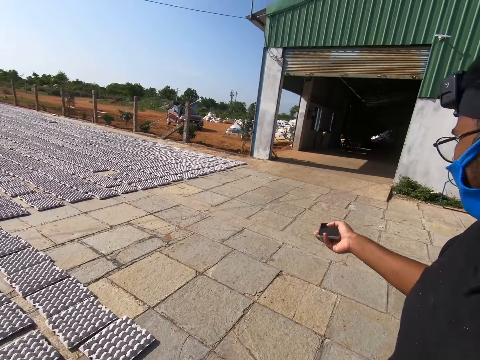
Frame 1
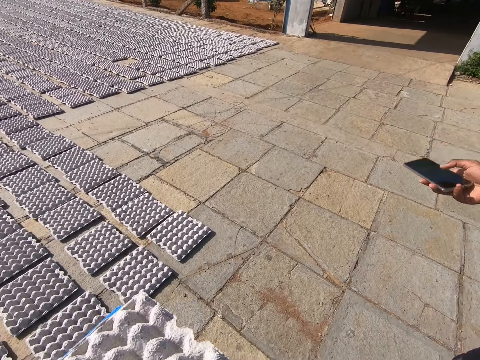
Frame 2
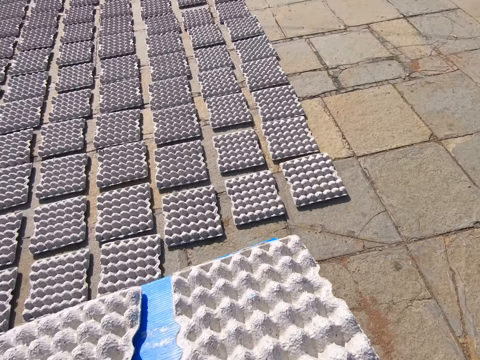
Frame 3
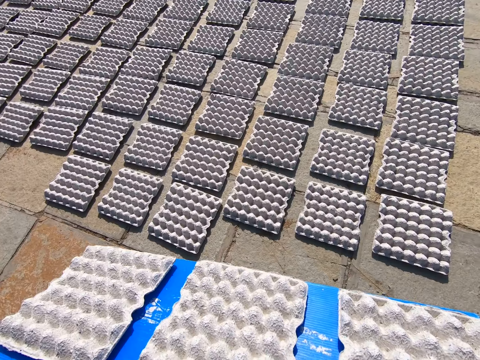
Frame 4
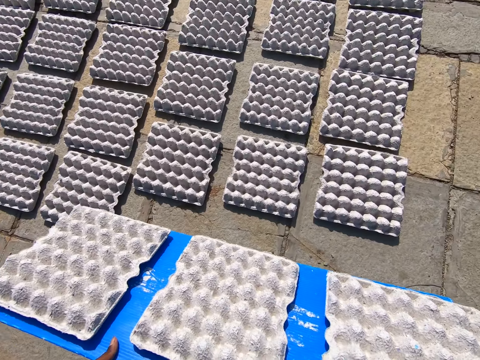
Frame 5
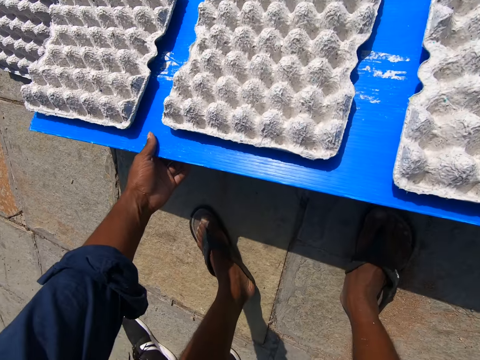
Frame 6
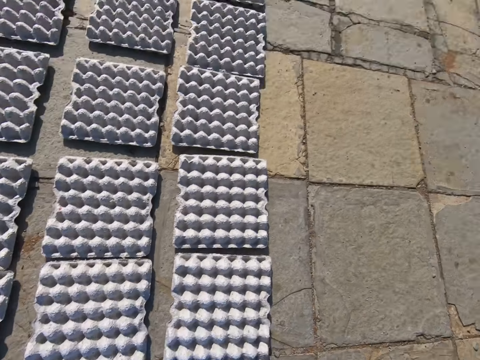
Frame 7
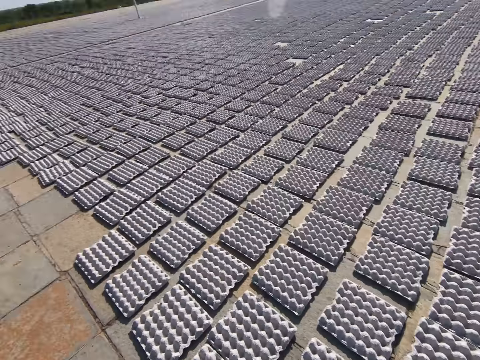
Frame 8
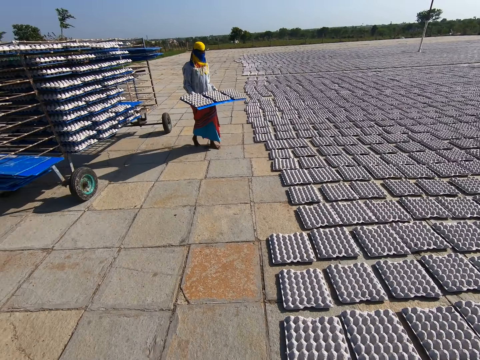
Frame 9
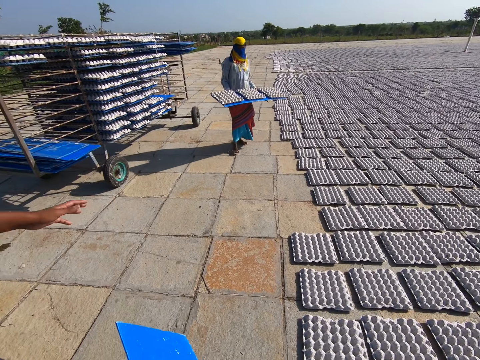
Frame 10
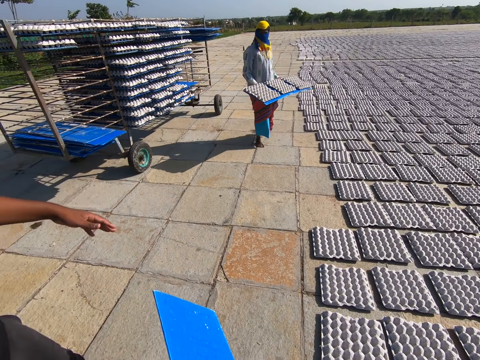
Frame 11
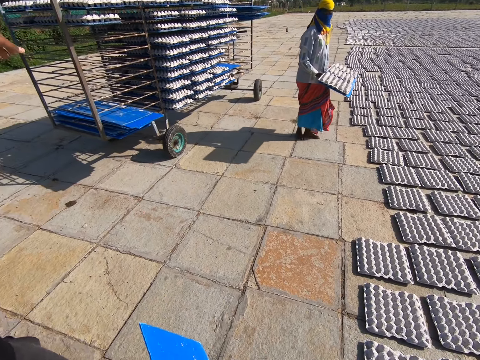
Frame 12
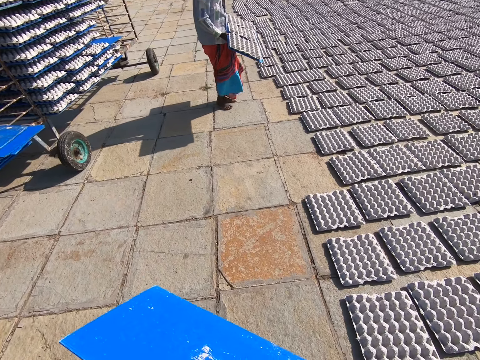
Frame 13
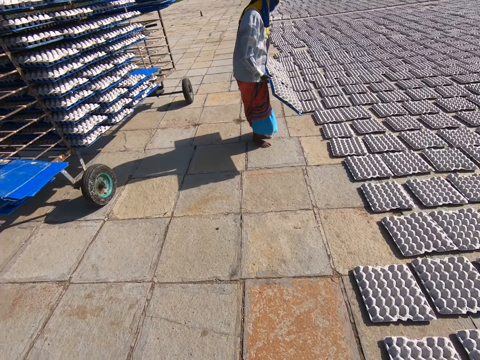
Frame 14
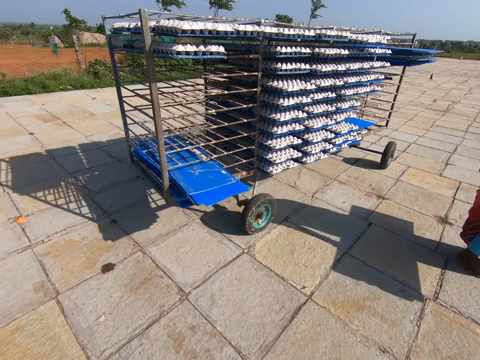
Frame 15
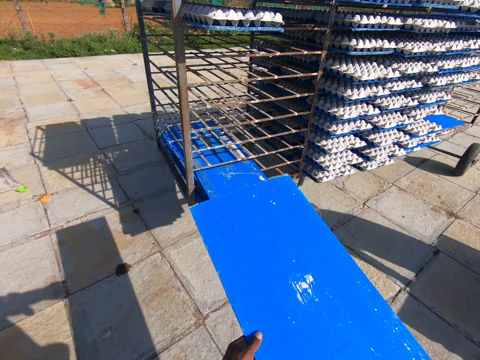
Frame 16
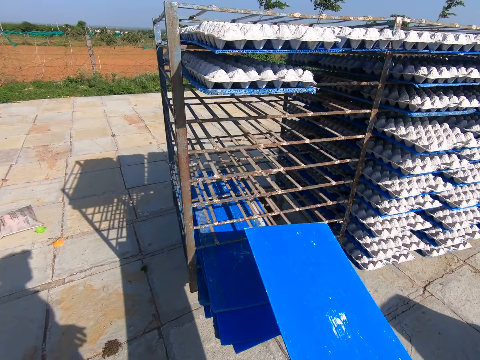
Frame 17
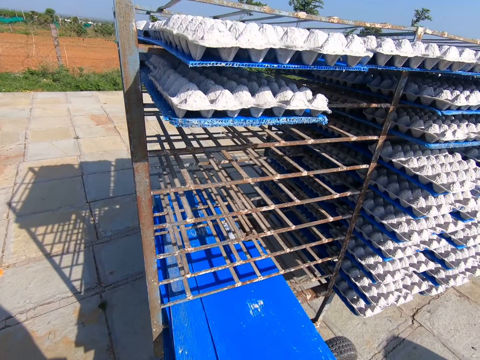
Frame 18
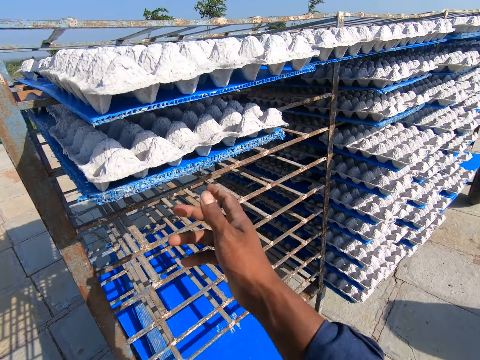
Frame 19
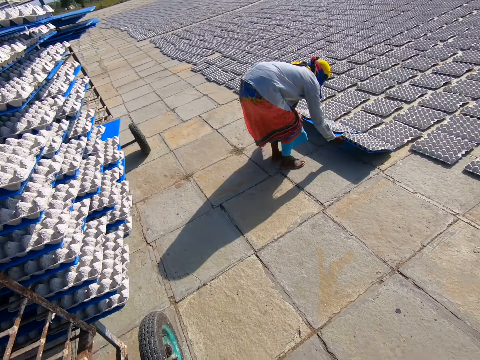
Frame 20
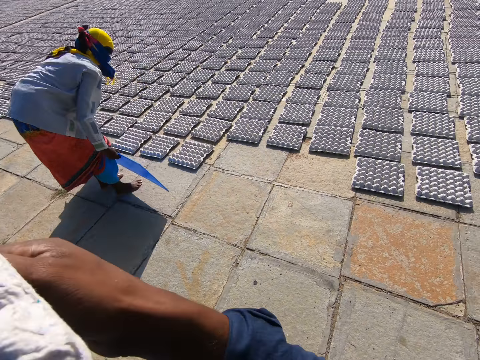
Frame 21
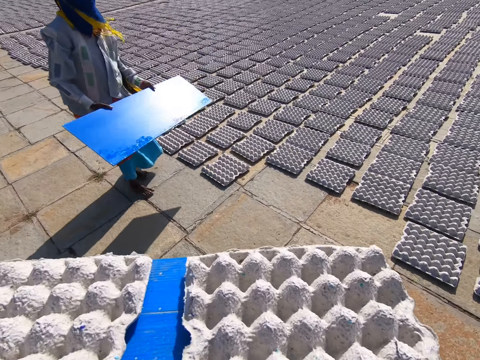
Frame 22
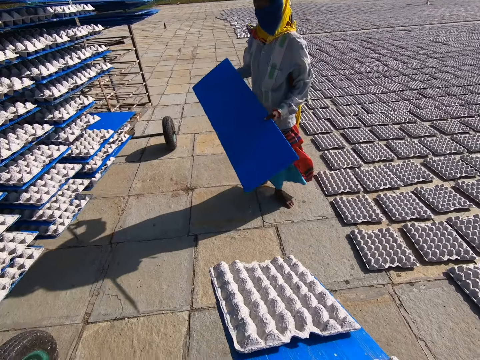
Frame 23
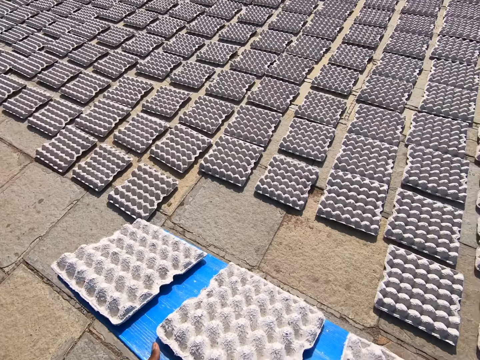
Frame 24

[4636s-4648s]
A man gesticulates with his right hand. The man talks with the camera wearer. The camera wearer bends towards the floor and places the platform on the floor. He drops the egg crates on the tray on the ground with both hands. He removes the trays of eggs from the platform and stands up. Another man holds a tray of egg crates with both hands. The camera wearer gesticulates with his left hand. He talks with the other man. He walks towards the cart. He places the tray on the shelf with both hands. He picks a tray of egg crates on the shelf with both hands. The other man drops the egg crates on the tray on the ground with both hands. The camera wearer walks towards the trays of eggs.

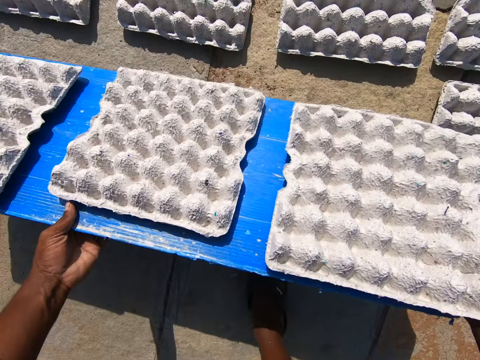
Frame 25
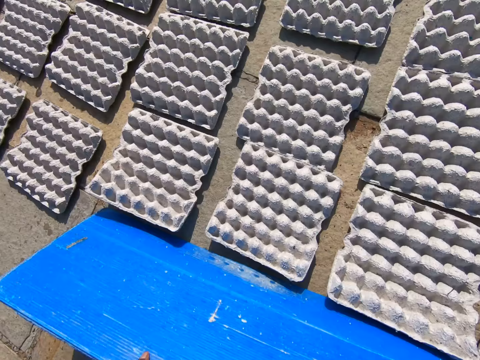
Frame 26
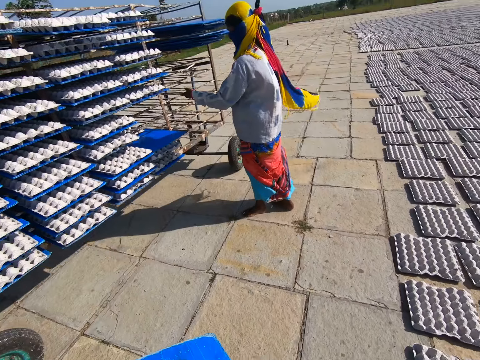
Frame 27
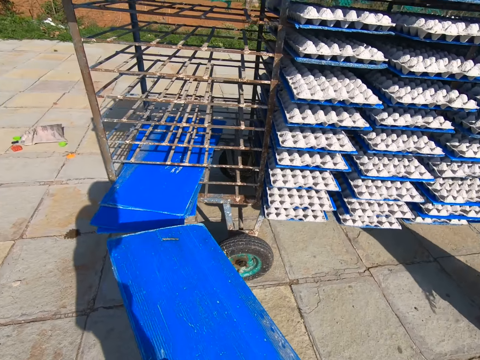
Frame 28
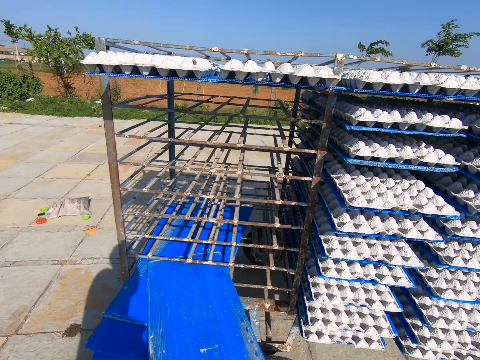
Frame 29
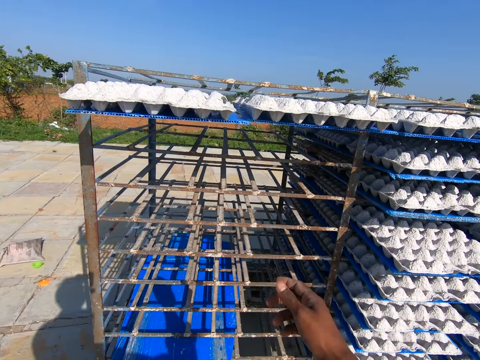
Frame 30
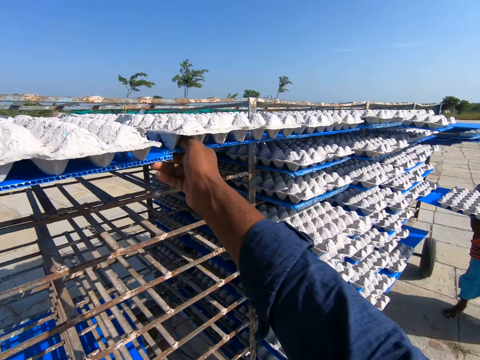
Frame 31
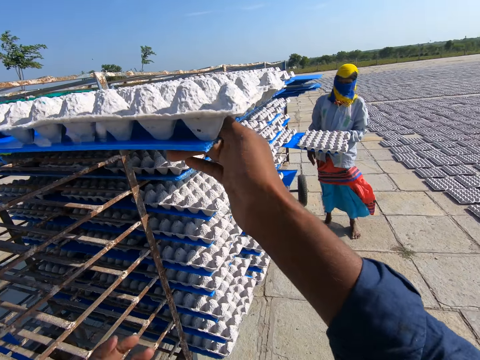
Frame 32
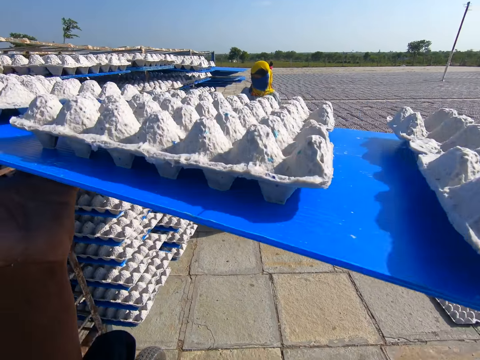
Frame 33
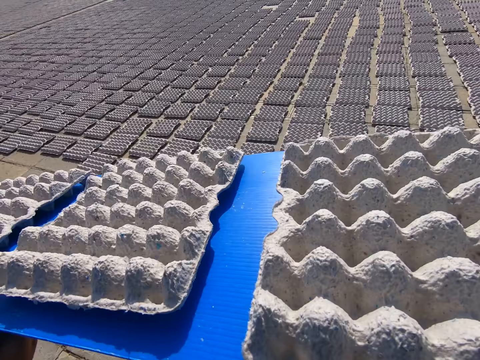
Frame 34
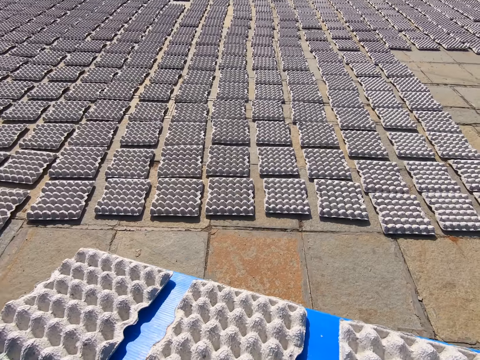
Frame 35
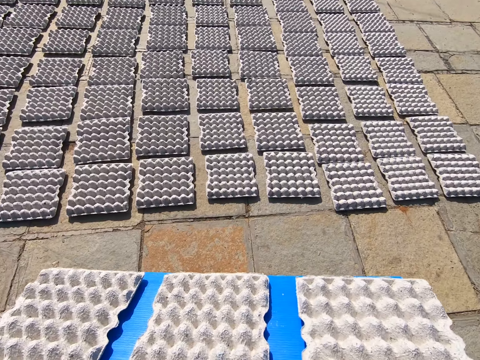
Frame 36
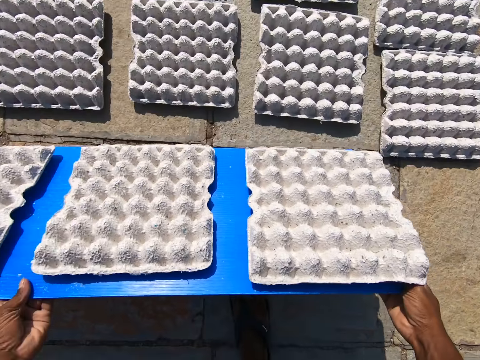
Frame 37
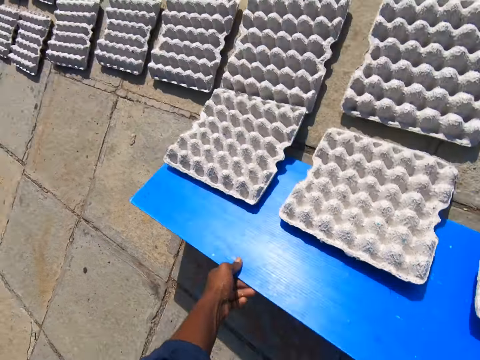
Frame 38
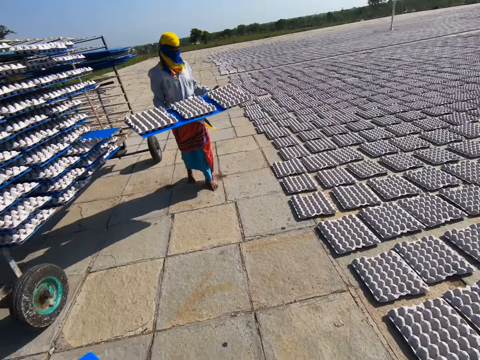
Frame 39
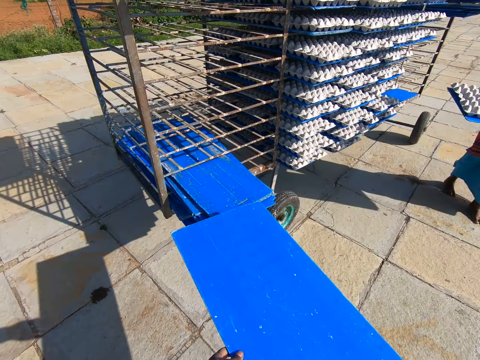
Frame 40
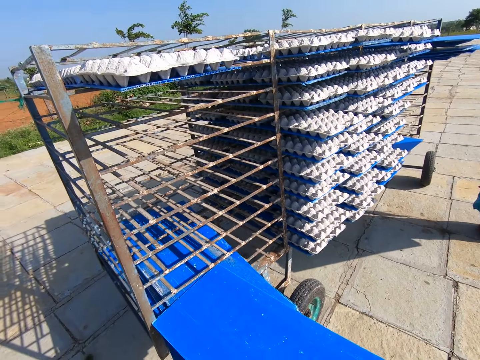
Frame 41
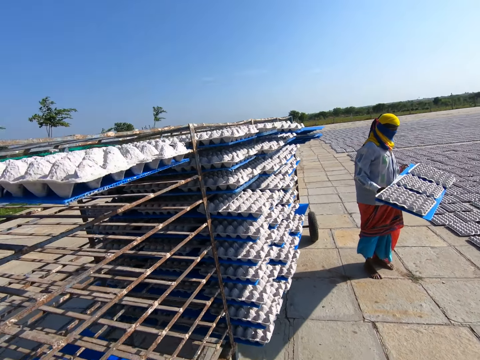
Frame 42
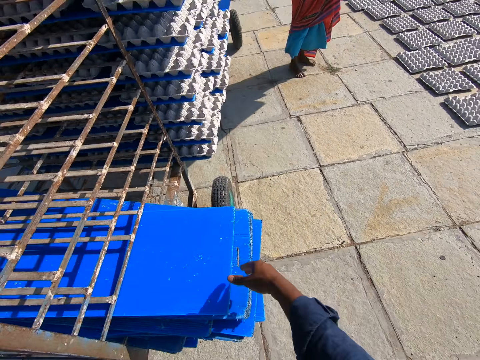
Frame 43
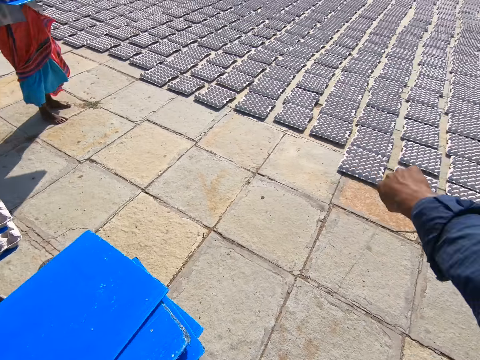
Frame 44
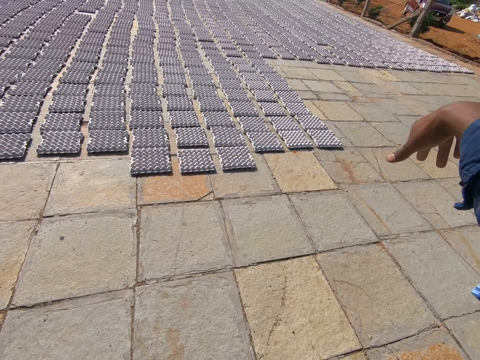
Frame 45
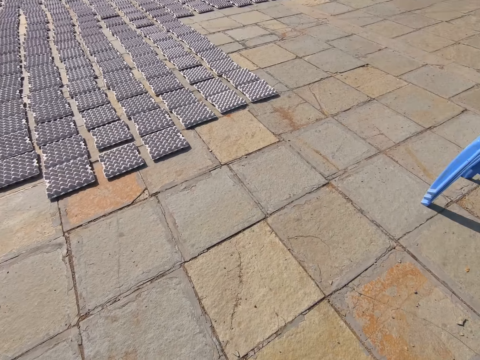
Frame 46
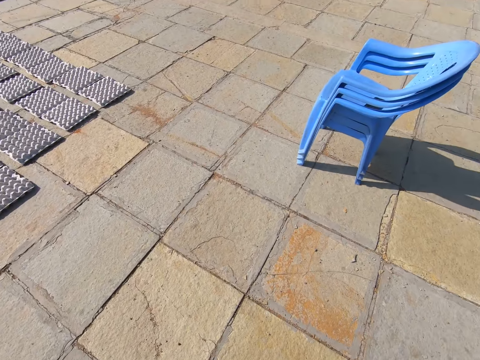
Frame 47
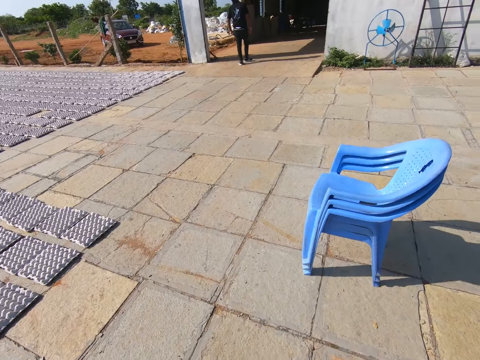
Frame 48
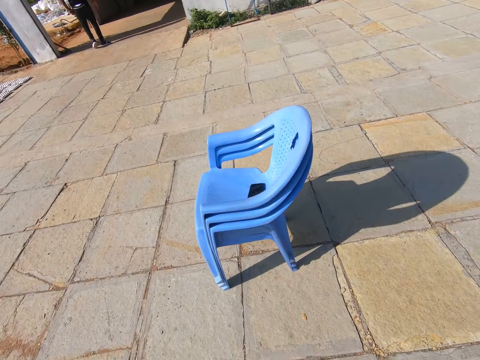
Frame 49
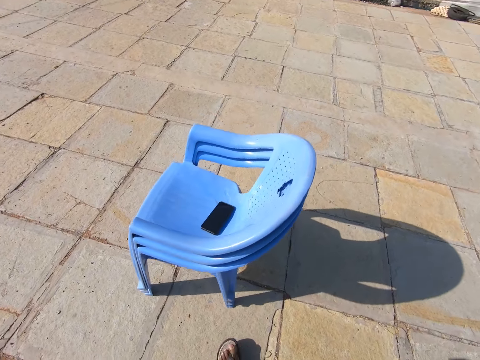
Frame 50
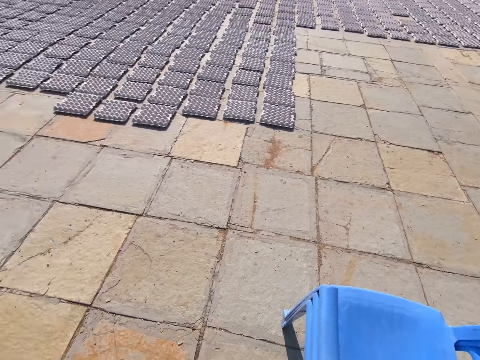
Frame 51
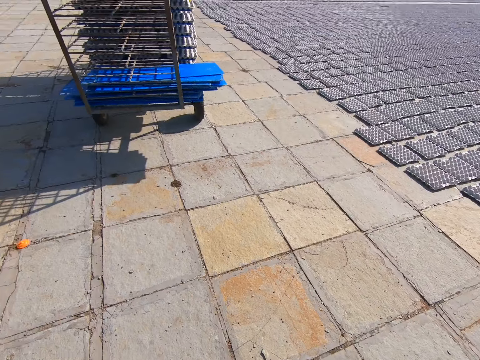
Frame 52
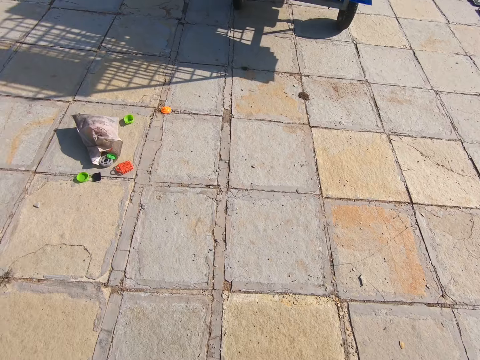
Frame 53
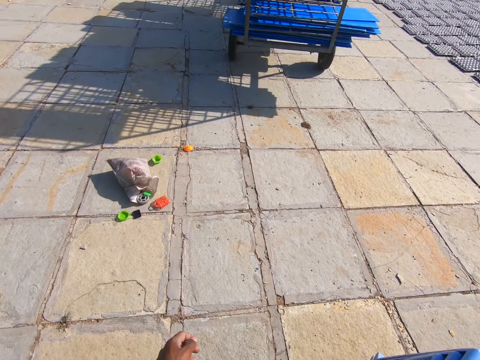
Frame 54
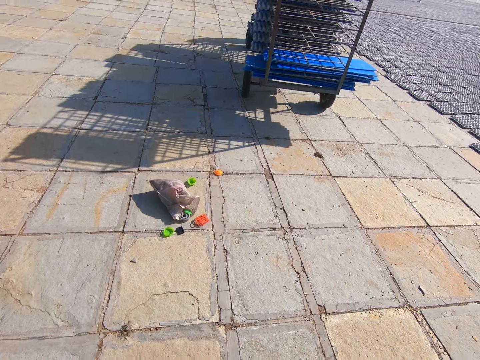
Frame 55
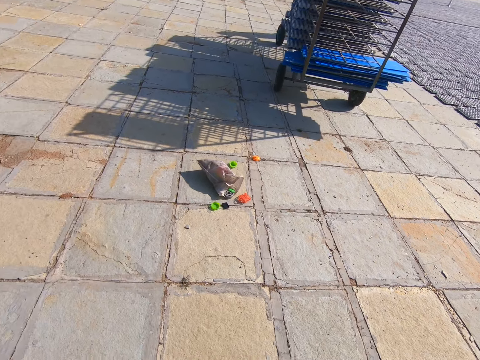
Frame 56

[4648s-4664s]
The camera wearer bends towards the floor. He places the platform on the floor. He drops the egg crates on the tray on the ground with both hands. He removes the trays of eggs from the platform. He stands up and walks towards the cart. He places the tray on the shelf in the cart with both hands. He picks up a tray of egg crates on the shelf with both hands. He holds the platform with both his hands. He walks towards the trays of eggs. He bends towards the floor. He places the platform on the floor. He drops the egg crates on the tray on the ground with both hands. He removes the trays of eggs from the platform. He stands up. A man holds a tray of egg crates with both hands. The camera wearer walks towards the cart. He talks with the man. He places the tray on the shelf in the cart with both hands. He gesticulates with his right hand. He walks towards the chairs. He drags a stack of chairs on the ground with his right hand. He holds the chairs with his right hand.
